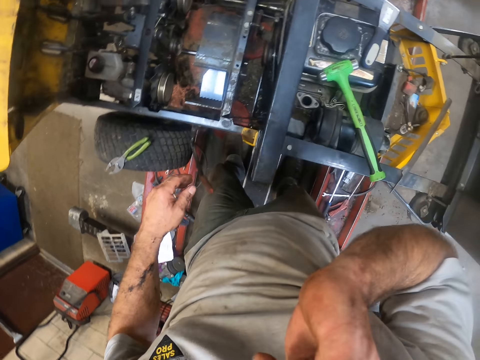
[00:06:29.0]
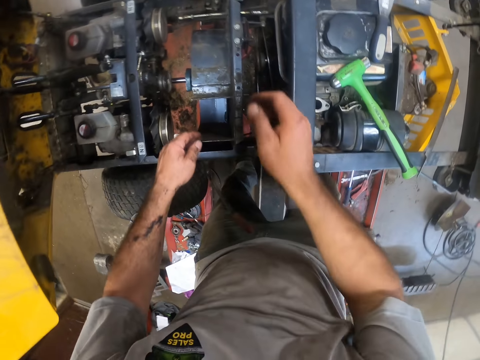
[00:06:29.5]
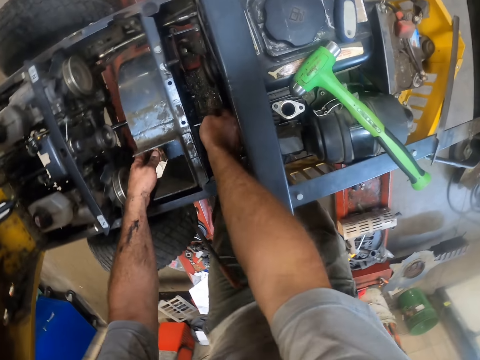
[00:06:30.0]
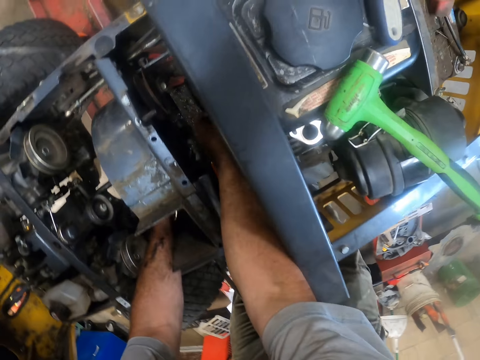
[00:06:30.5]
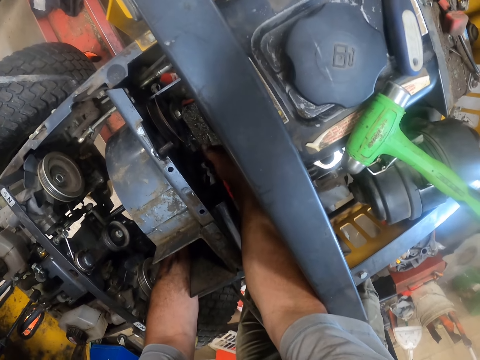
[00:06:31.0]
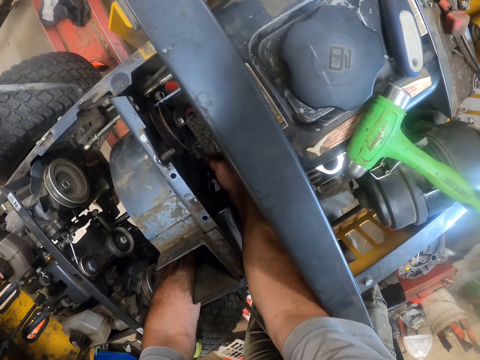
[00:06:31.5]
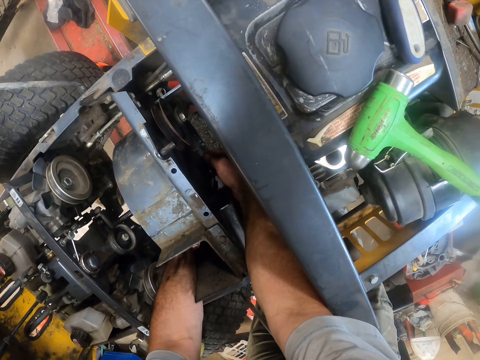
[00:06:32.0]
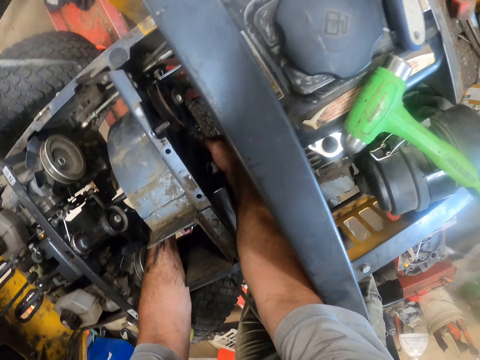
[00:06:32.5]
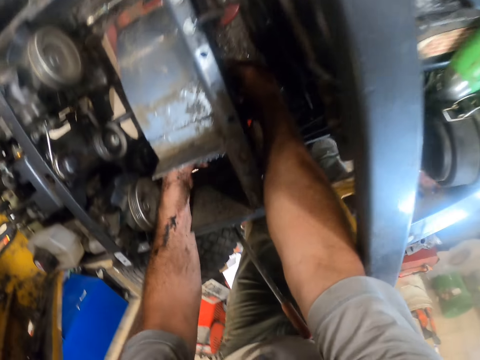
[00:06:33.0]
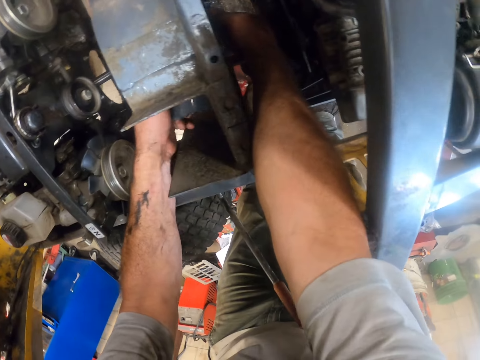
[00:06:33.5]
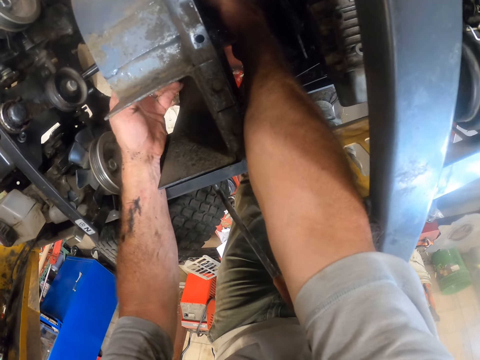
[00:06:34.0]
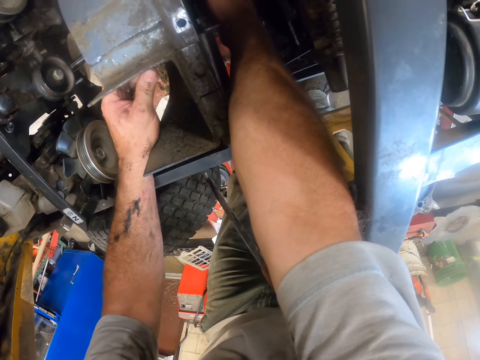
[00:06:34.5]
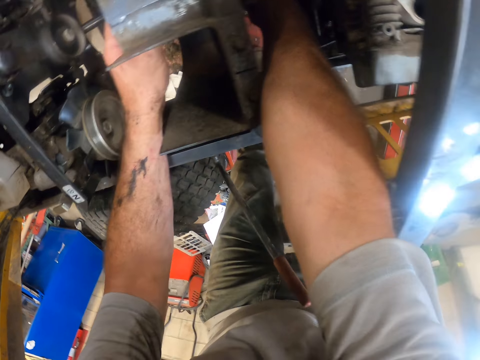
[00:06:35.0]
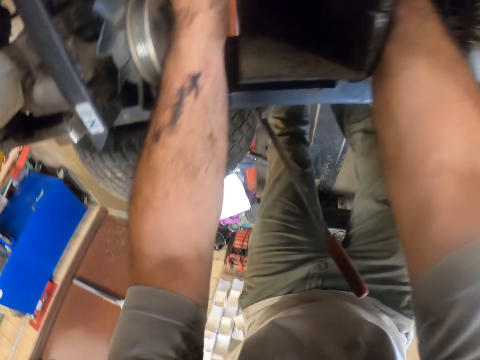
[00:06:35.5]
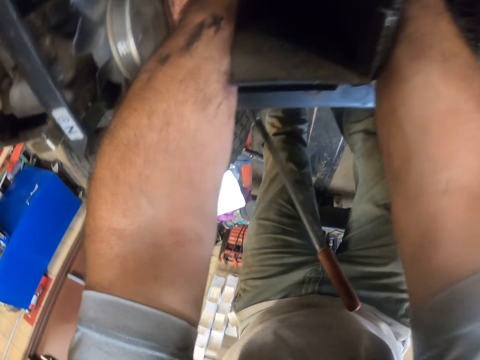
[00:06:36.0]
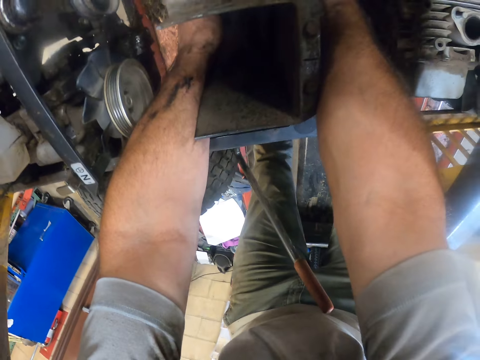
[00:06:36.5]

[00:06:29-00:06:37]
The camera wearer rubs his face with his right hand. He uses both hands to fix the engine.

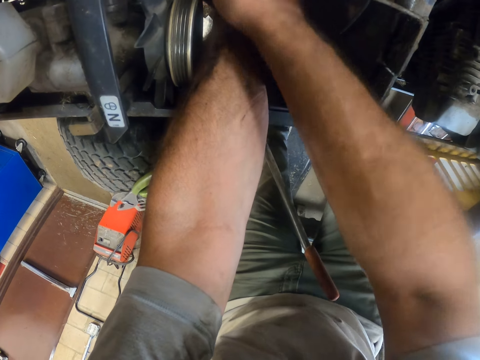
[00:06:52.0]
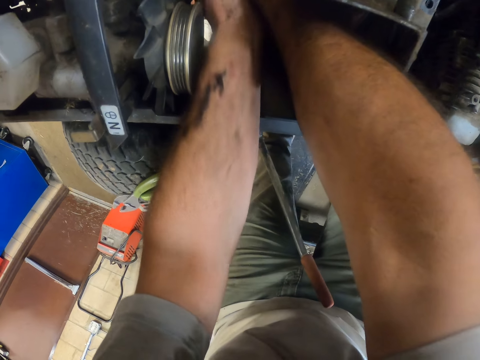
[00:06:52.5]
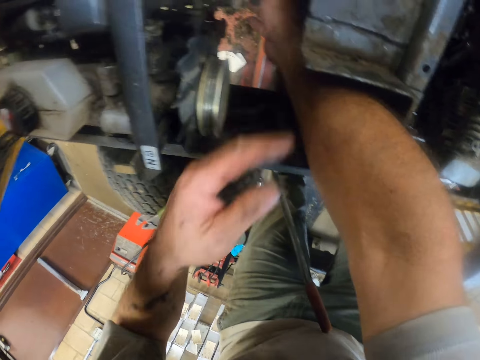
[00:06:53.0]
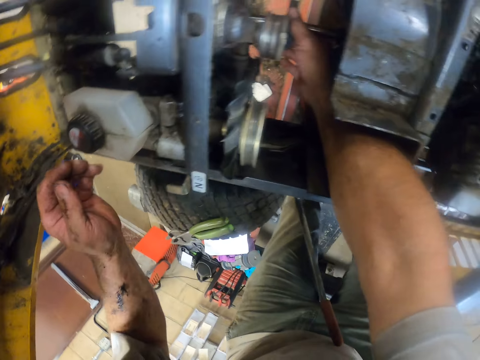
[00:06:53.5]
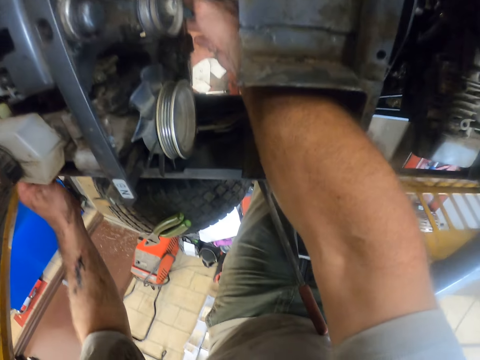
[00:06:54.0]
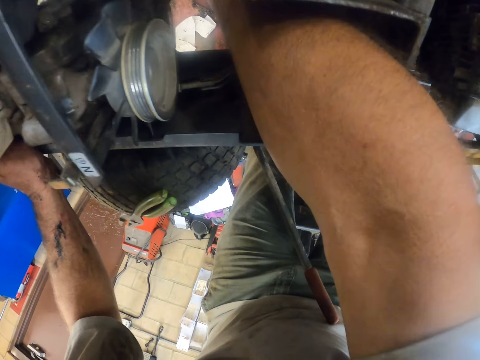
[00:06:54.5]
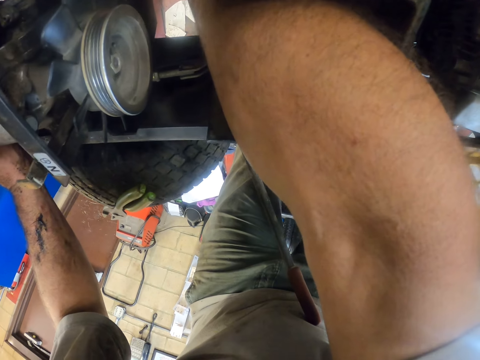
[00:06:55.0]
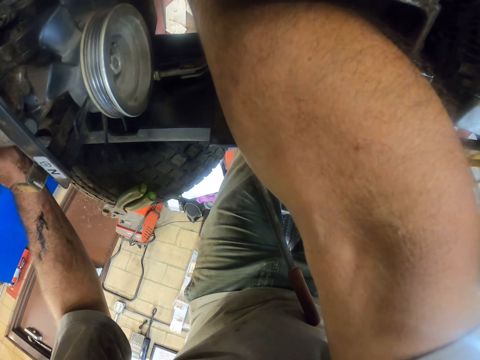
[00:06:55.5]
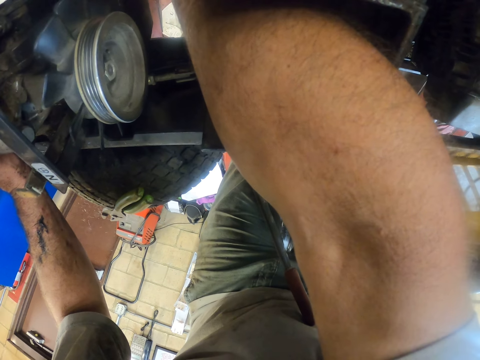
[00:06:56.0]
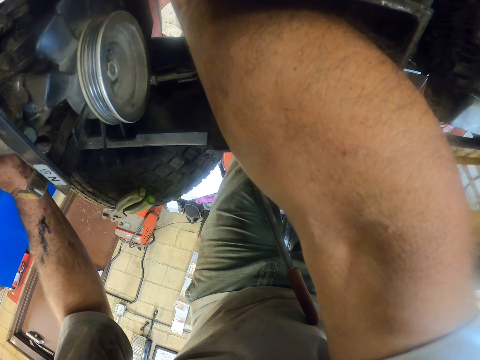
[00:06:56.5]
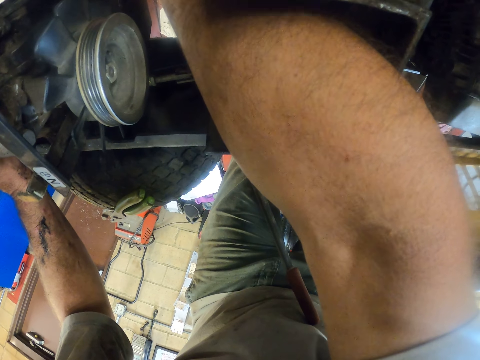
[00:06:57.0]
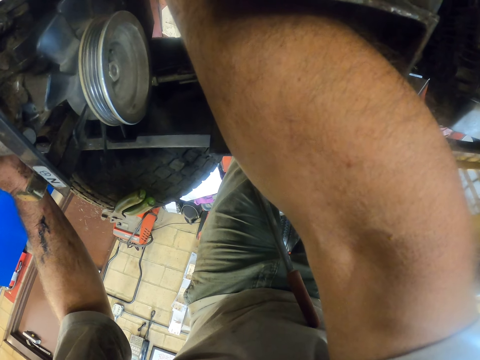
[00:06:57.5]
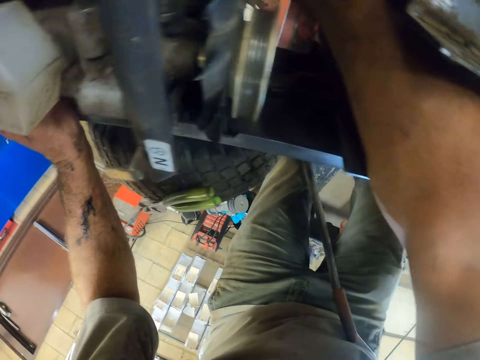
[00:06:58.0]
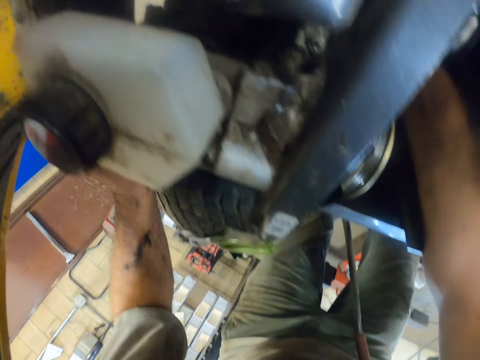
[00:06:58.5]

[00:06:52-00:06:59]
The camera wearer moves his hand. He repairs the lawn mower.

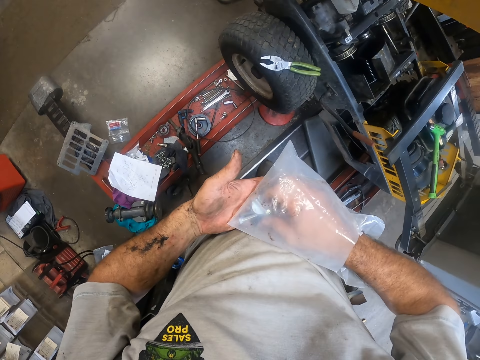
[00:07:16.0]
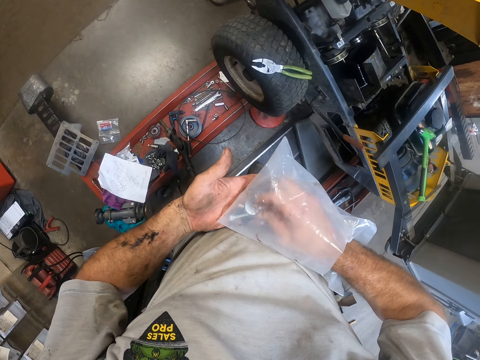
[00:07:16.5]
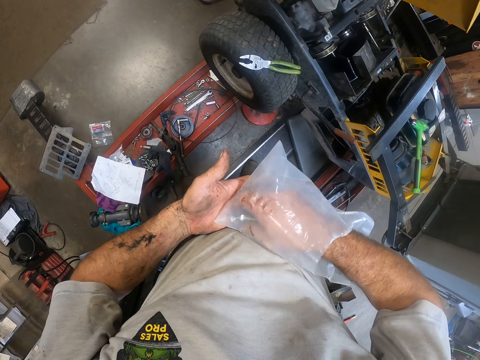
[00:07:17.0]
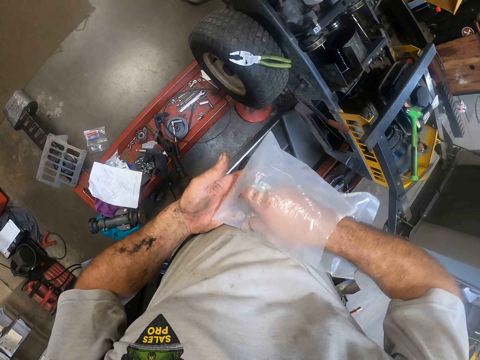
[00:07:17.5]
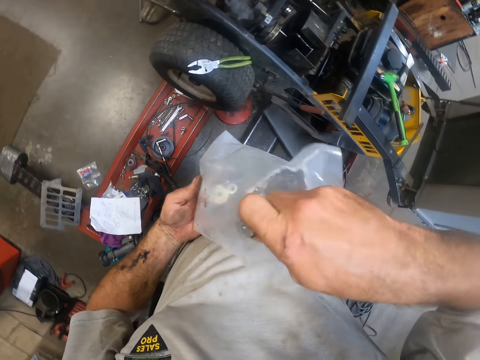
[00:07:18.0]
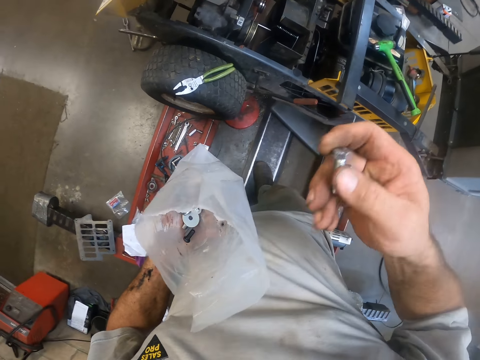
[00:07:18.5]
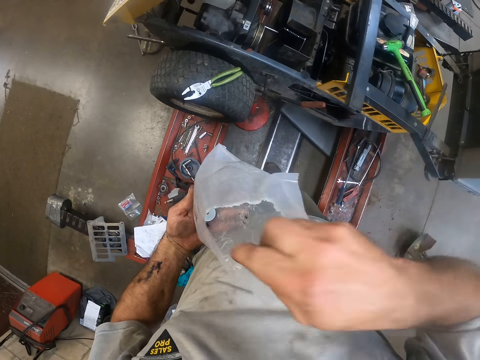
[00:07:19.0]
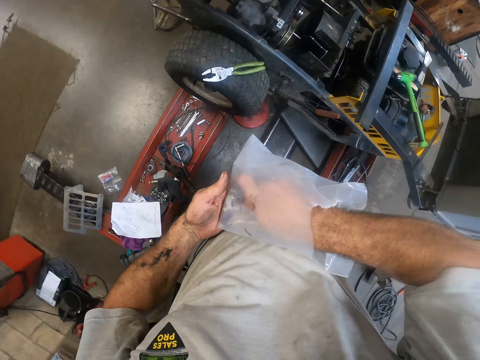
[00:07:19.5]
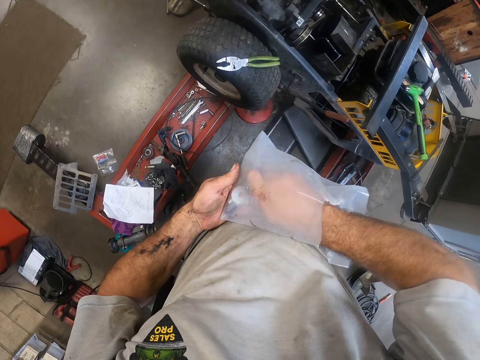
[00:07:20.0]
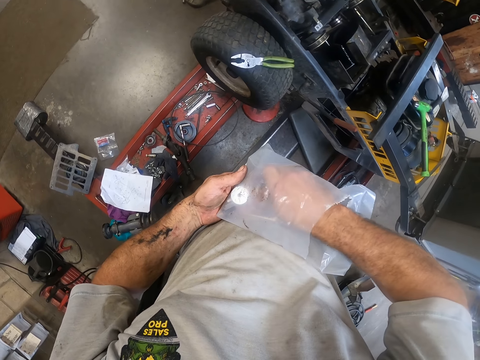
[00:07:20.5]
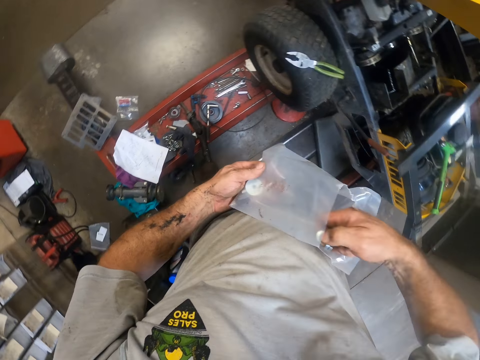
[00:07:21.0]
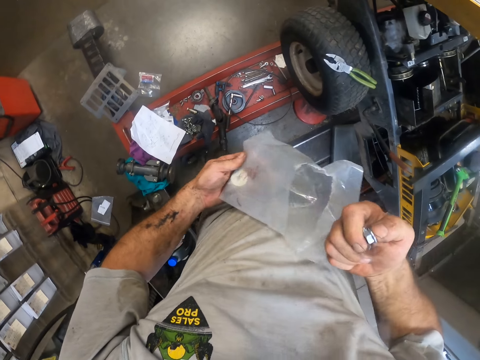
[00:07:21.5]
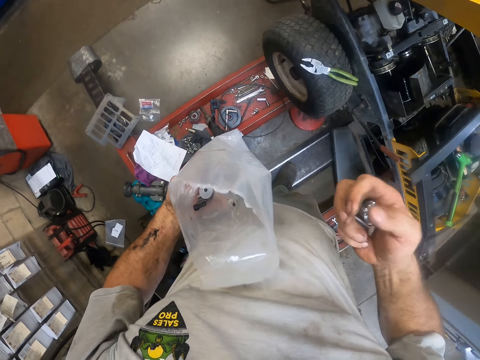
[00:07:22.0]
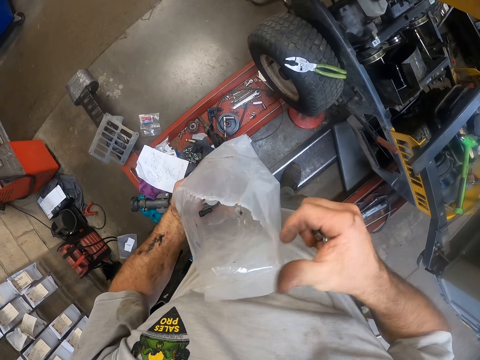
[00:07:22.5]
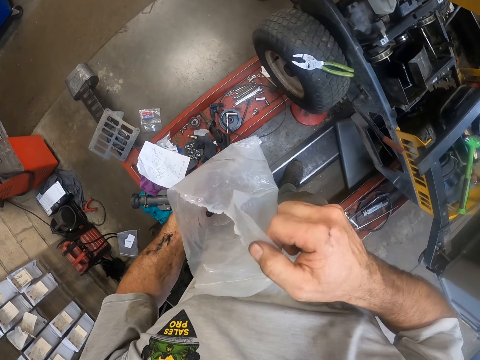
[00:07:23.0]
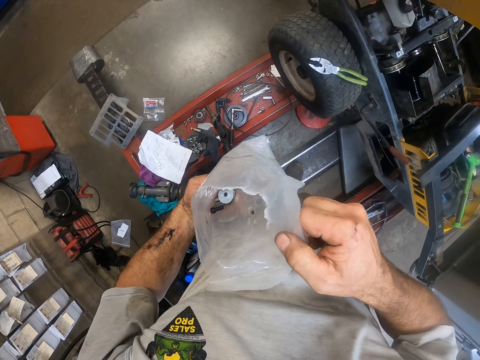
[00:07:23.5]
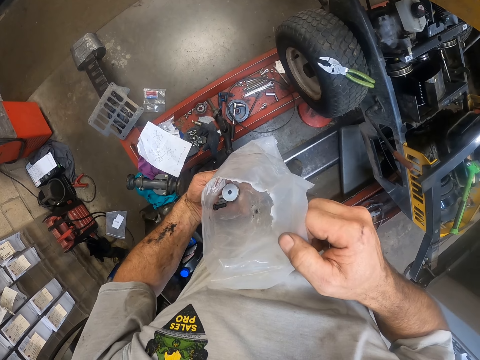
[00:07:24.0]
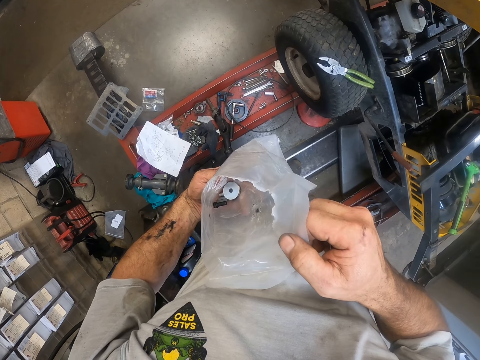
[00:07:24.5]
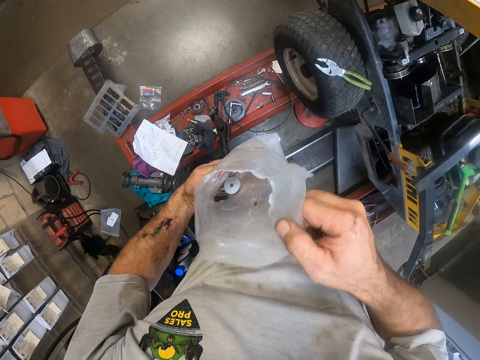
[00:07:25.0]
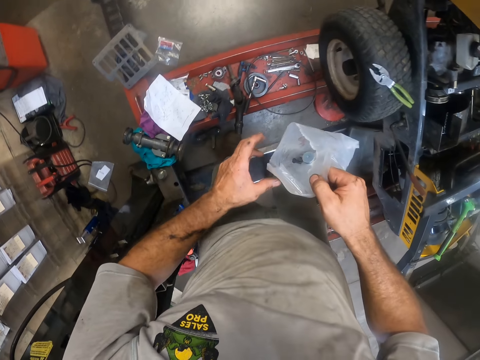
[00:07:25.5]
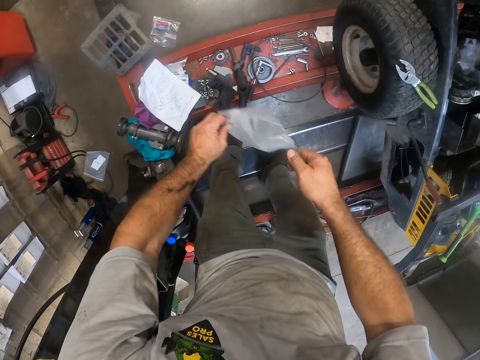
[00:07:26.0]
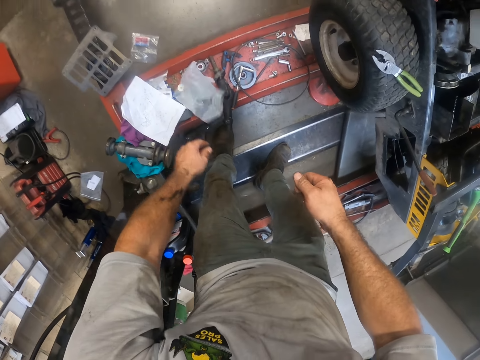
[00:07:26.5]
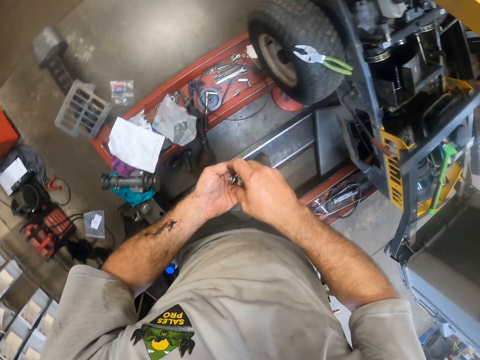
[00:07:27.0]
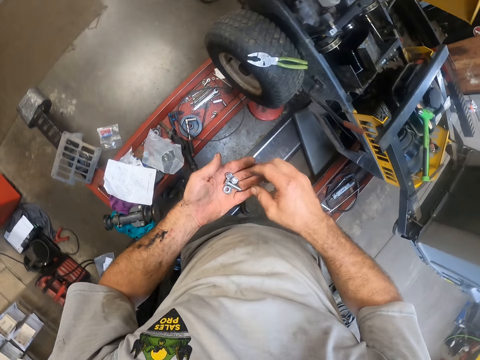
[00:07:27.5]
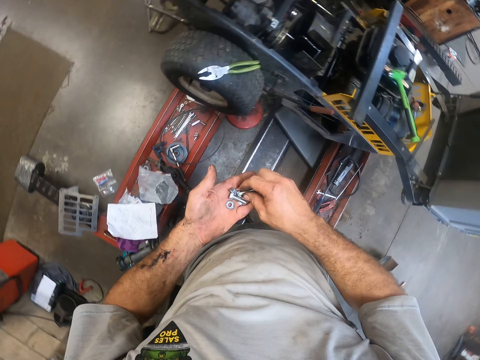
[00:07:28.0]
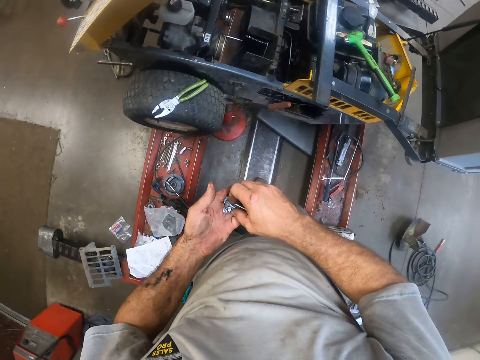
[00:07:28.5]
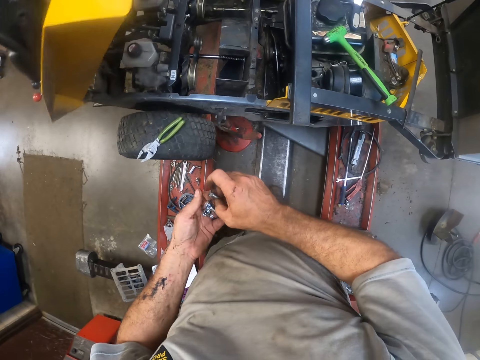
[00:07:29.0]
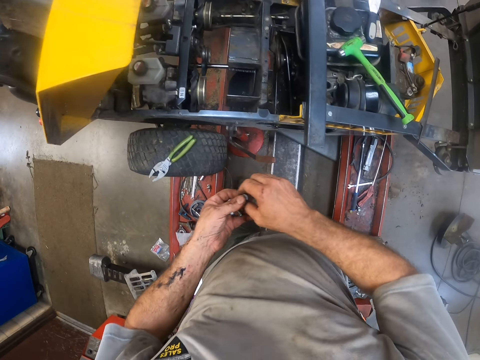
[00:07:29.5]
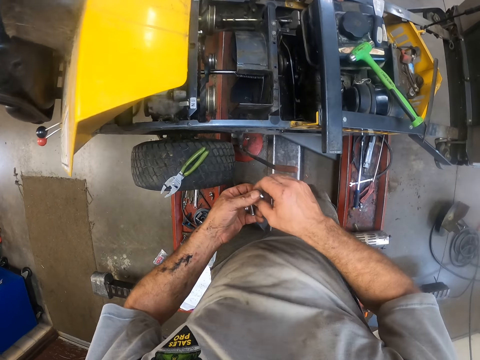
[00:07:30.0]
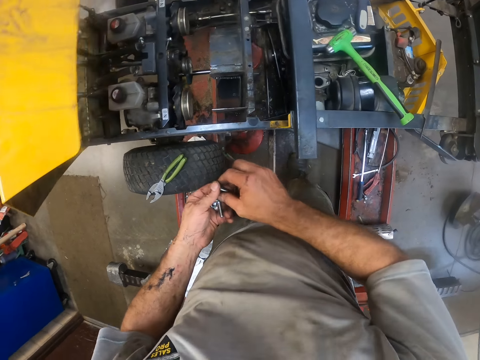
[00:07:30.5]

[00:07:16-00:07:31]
The camera wearer takes out some screws or bolts with his right hand. He picks the nuts. He drops the nylon on the toolbox with his left hand. He picks the bolts.
